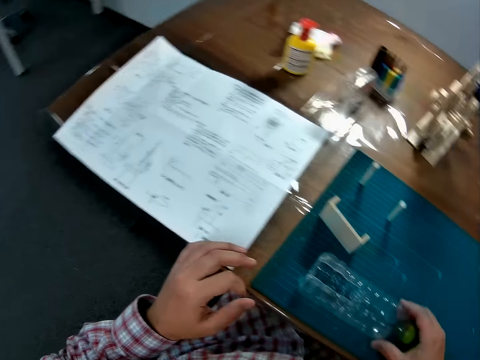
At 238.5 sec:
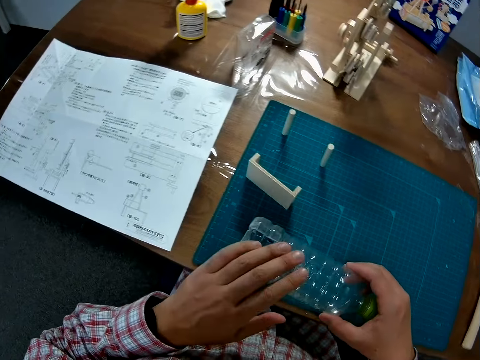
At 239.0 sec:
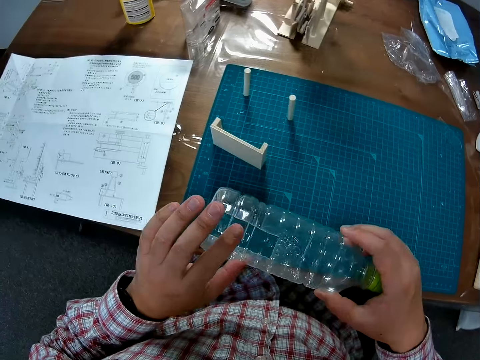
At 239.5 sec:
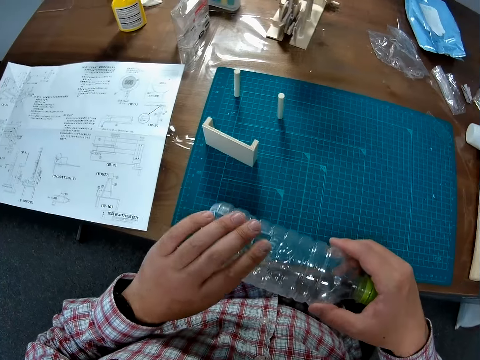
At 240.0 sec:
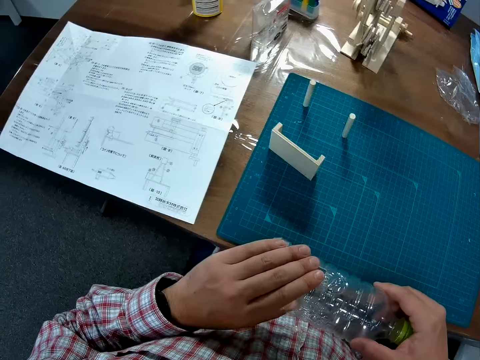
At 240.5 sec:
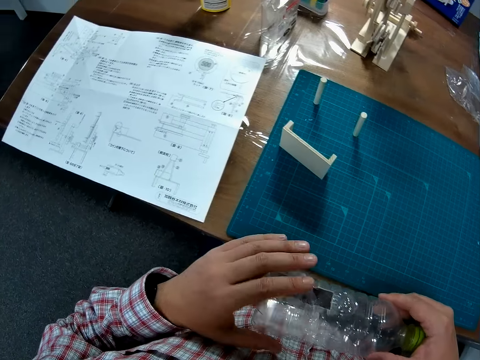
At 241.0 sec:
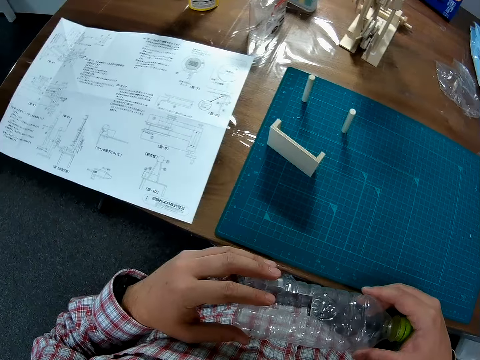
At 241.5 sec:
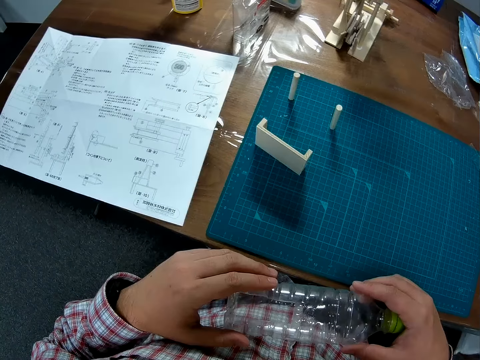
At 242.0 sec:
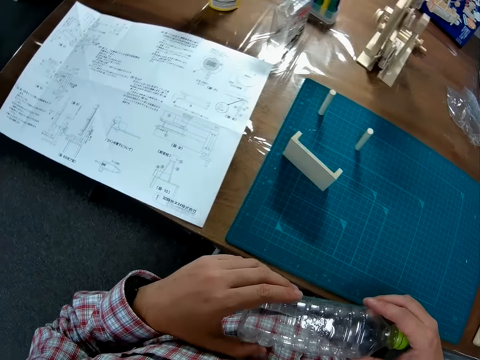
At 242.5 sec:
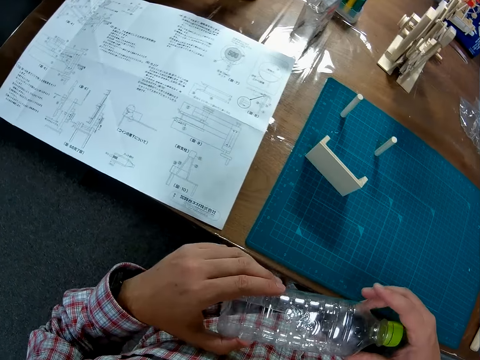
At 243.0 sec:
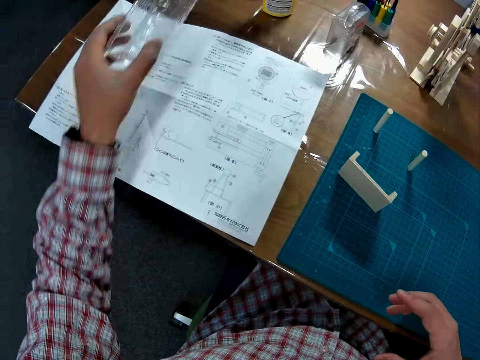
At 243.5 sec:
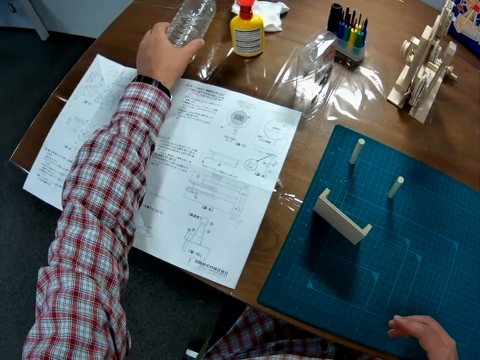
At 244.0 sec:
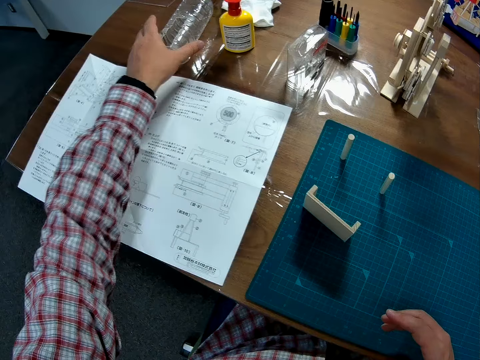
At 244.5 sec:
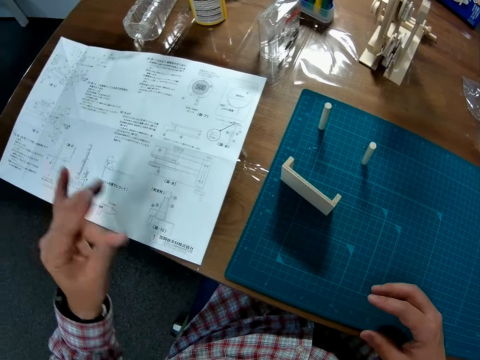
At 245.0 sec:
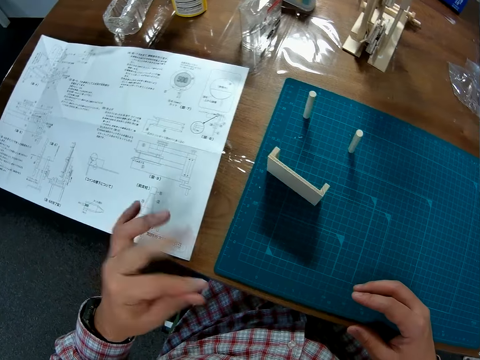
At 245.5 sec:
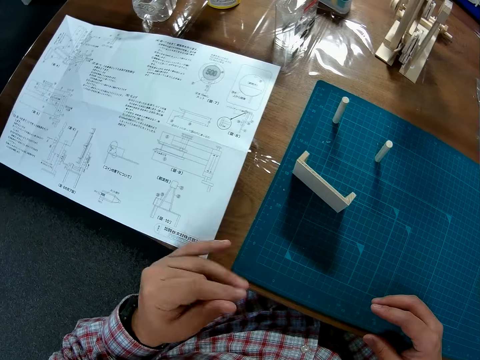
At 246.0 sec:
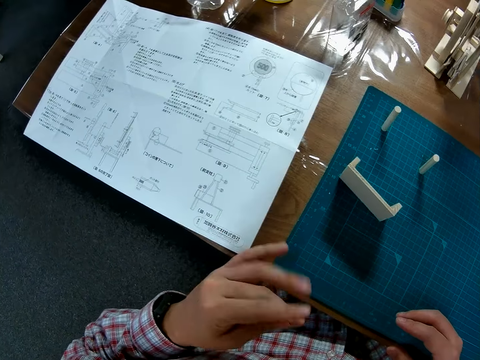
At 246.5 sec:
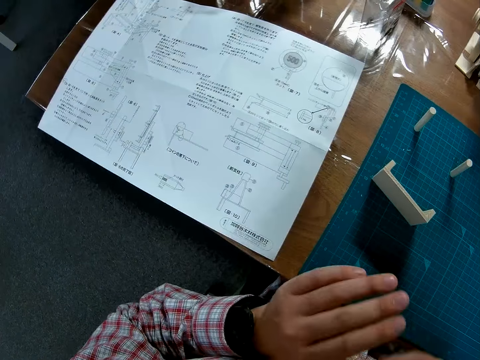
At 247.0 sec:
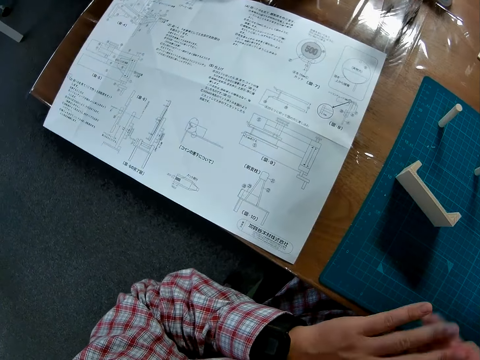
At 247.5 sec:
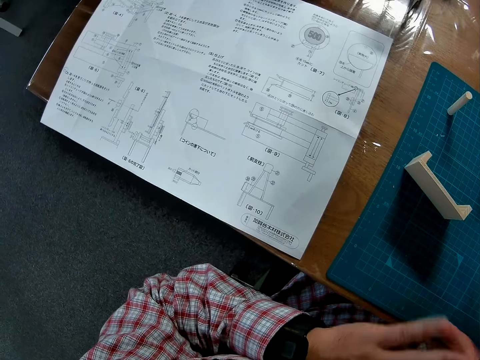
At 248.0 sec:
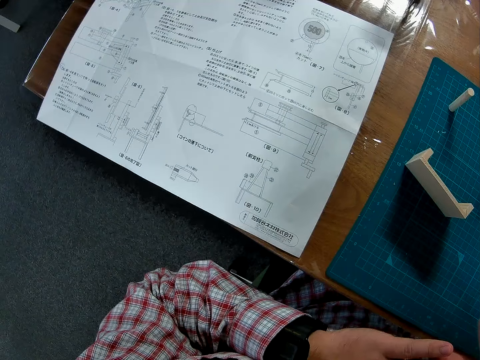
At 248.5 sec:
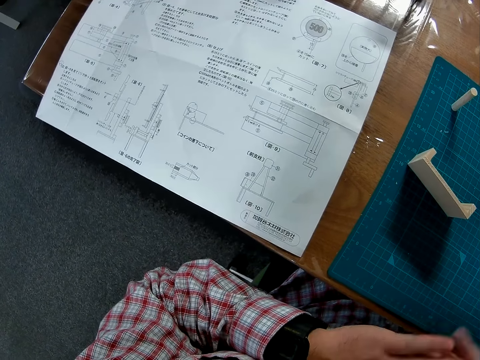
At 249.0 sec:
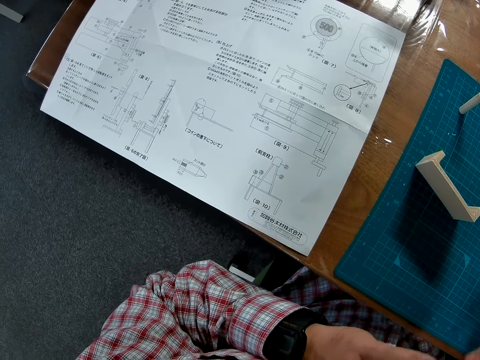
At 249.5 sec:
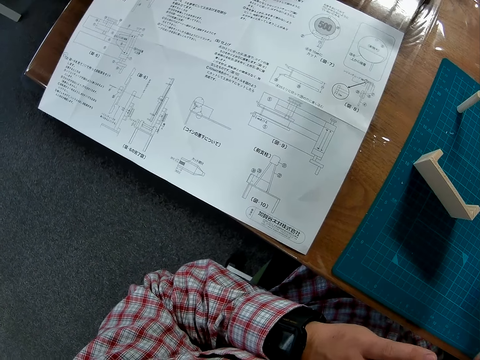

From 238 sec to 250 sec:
The camera wearer picks up the bottle on the sheet. He analyses the bottle and adjusts the bottle in his hand. He drops the bottle in another part of the table. He shakes his left hand and cleans his hands together.

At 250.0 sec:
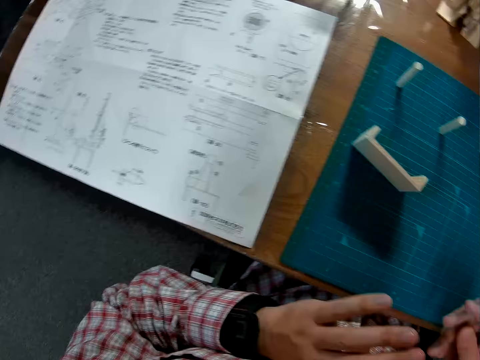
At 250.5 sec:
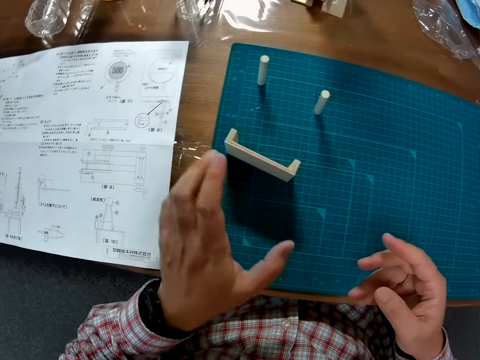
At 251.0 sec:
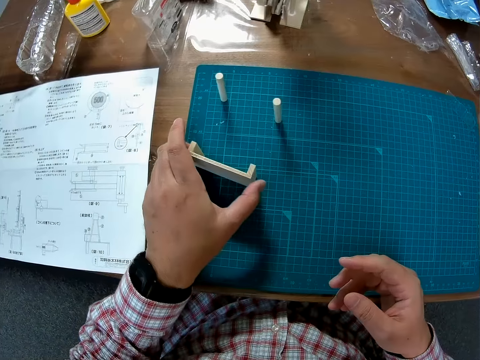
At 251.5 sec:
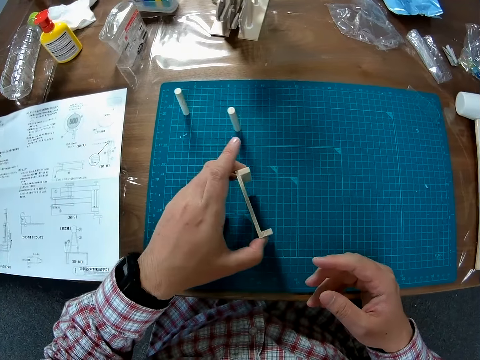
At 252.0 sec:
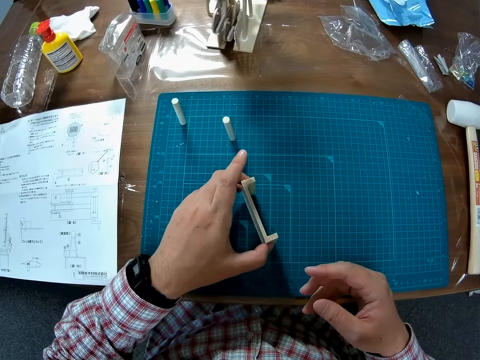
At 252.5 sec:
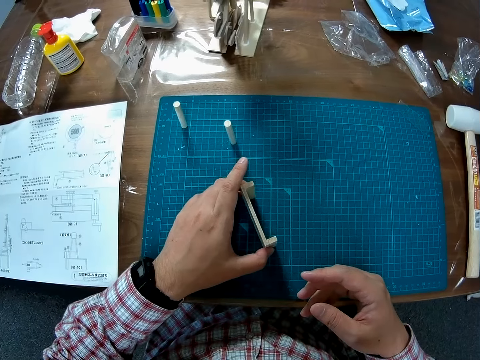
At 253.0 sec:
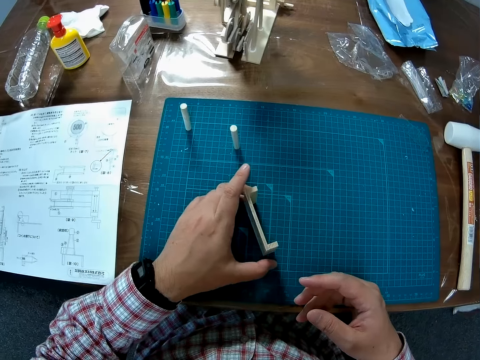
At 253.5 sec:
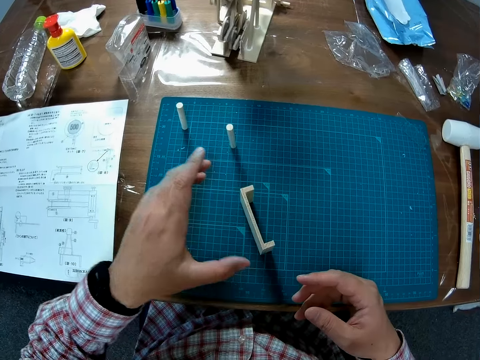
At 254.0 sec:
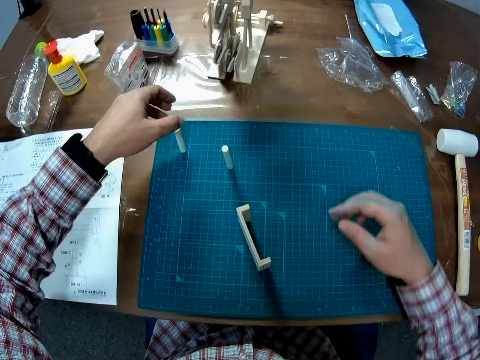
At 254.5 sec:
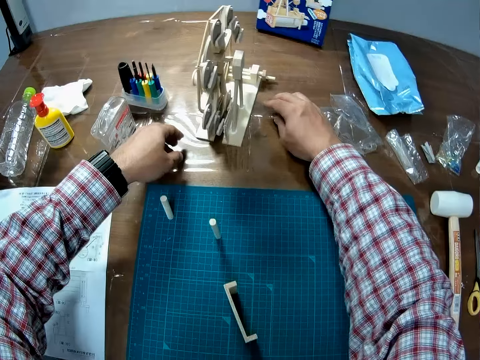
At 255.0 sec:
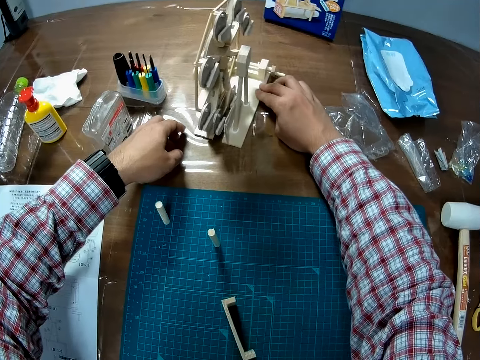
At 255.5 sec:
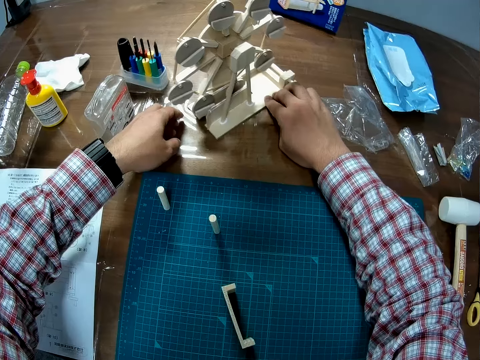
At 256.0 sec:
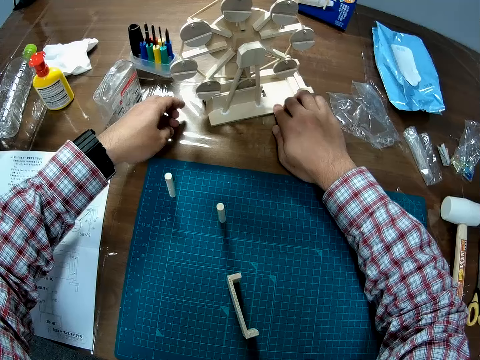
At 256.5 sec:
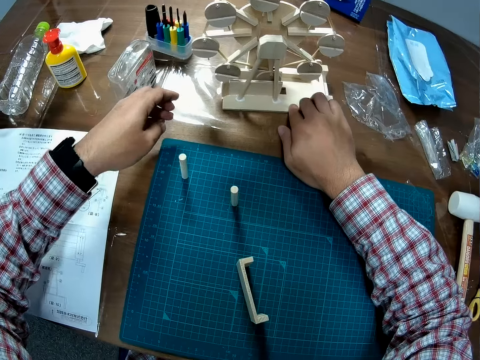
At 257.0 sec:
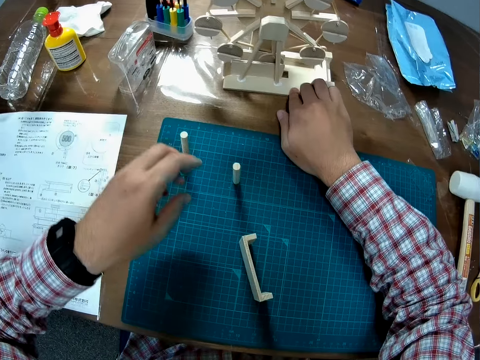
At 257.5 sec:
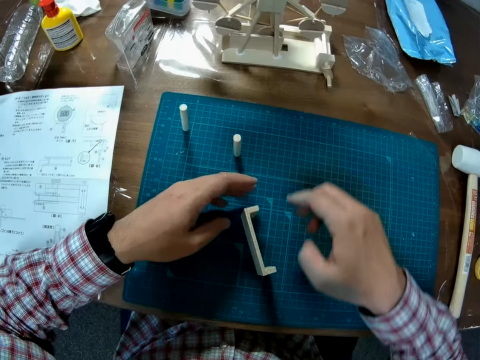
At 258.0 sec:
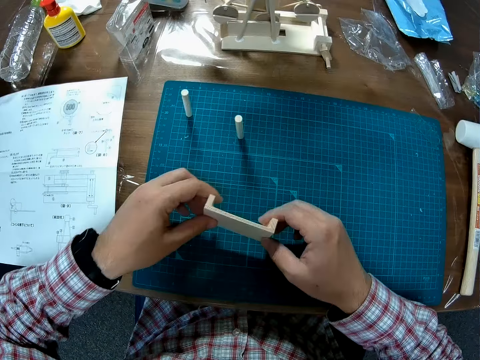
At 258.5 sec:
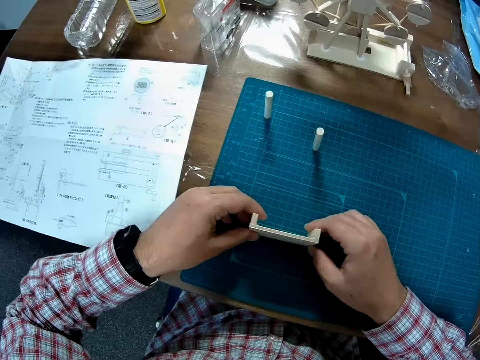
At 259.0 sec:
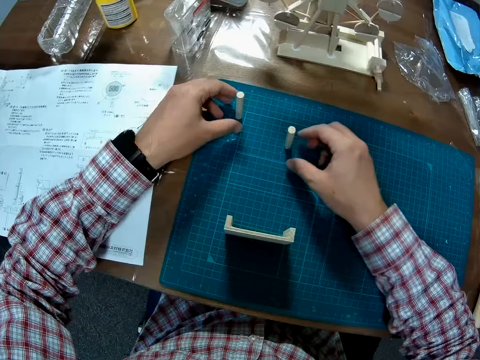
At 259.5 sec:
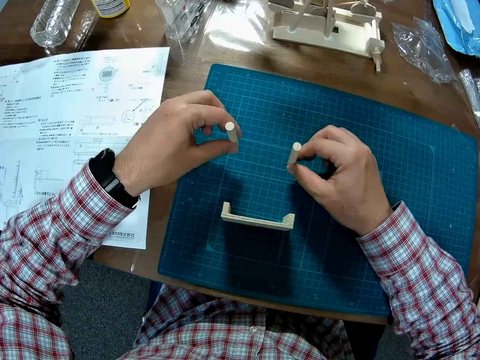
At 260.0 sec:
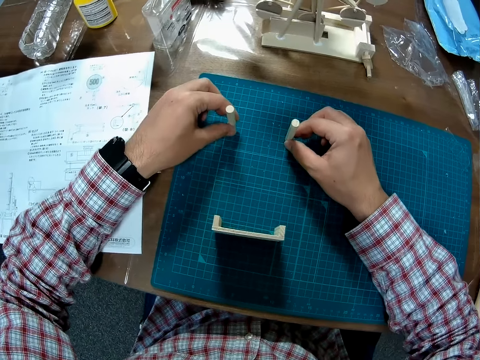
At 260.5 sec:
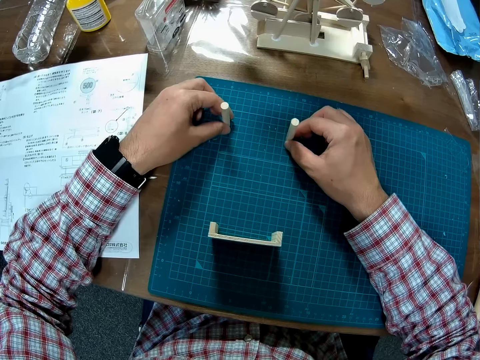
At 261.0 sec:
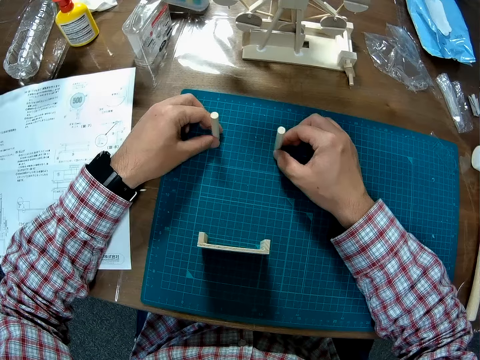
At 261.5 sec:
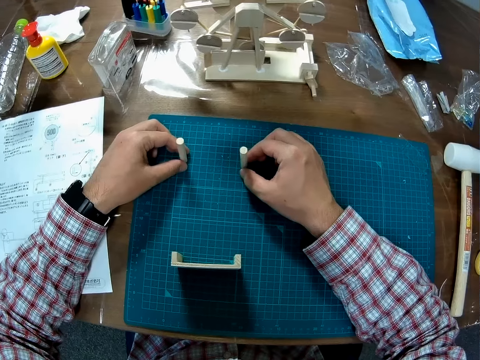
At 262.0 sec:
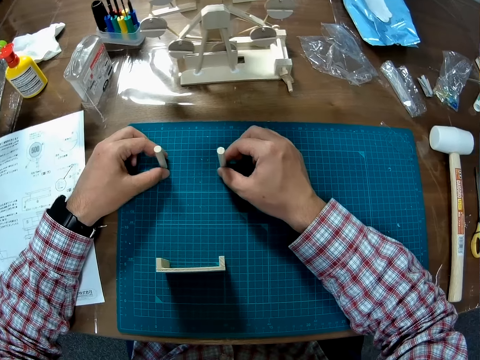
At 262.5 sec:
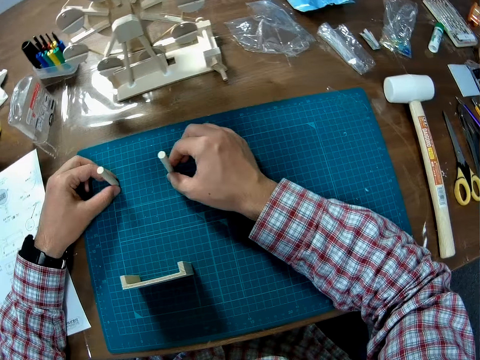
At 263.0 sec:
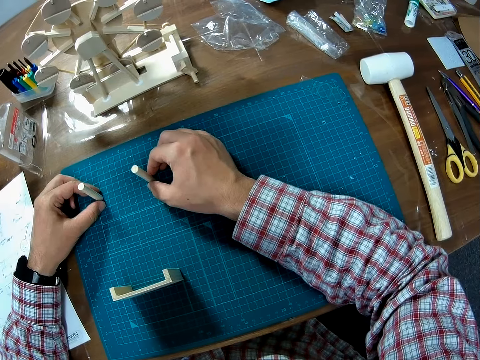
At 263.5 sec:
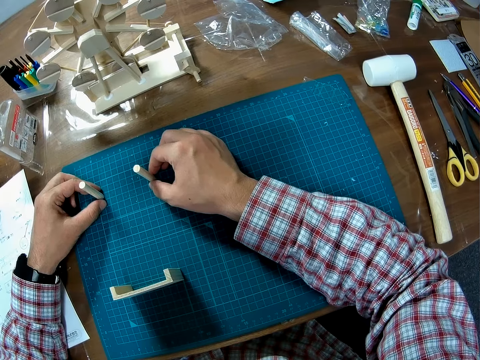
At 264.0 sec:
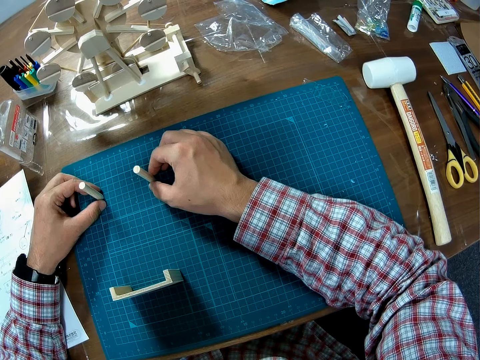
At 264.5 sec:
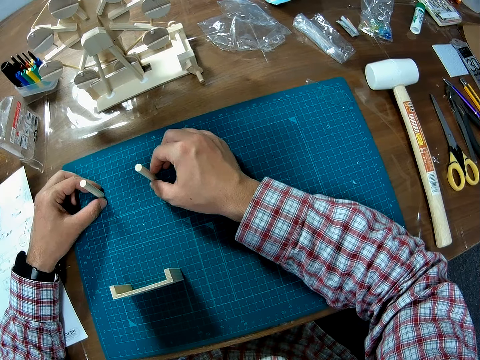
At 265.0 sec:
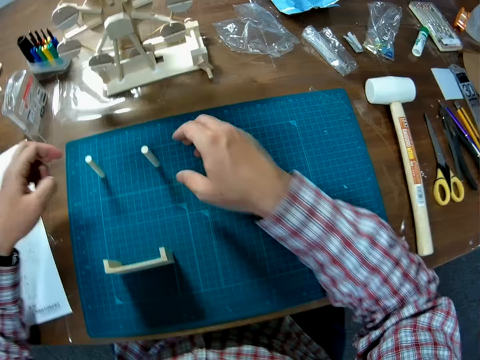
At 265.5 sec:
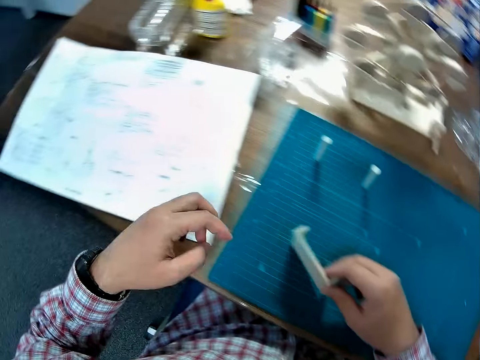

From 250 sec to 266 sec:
The camera wearer picks up a piece of wood. He moves the piece of wooden craft on the sheet and places the piece of wood on a cutting mat. He adjusts the wooden craft with his right hand on the table. He picks up the piece of wood, adjusts the piece of wooden craft with his right hand on the sheet, and places the piece of wood on the cutting mat. He picks up small pieces of wood and stands the small pieces of wood on the cutting mat. He picks up the piece of wood.
